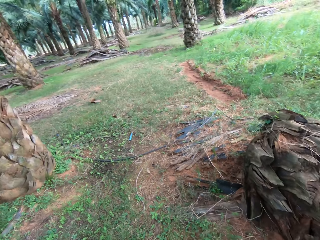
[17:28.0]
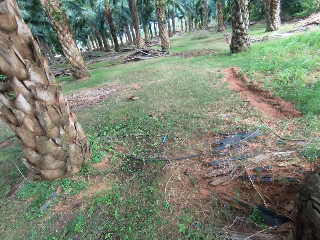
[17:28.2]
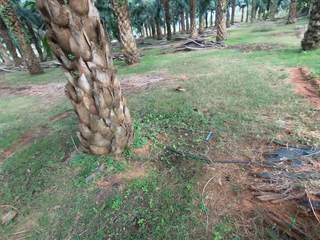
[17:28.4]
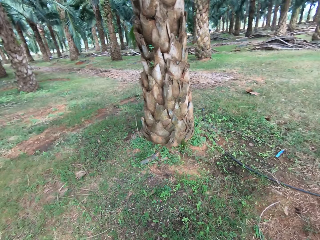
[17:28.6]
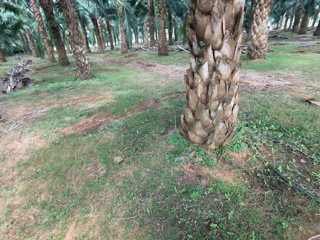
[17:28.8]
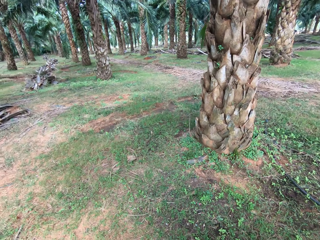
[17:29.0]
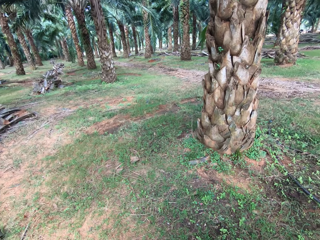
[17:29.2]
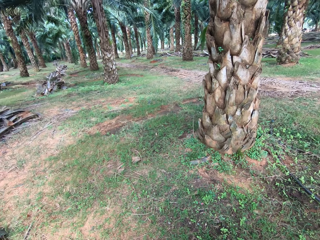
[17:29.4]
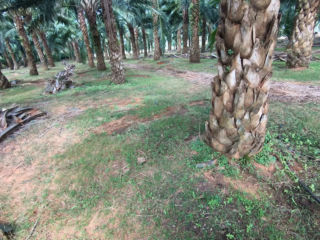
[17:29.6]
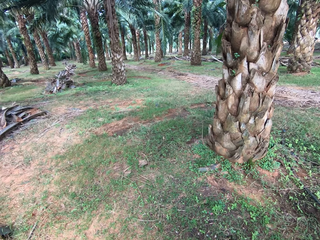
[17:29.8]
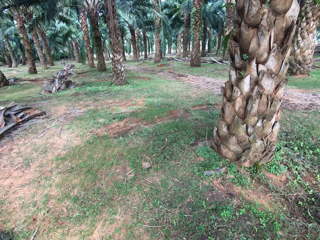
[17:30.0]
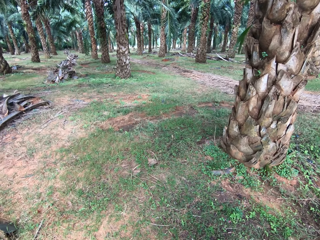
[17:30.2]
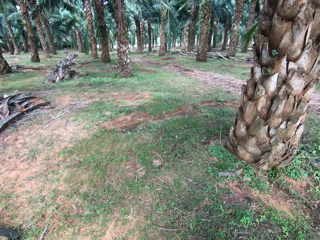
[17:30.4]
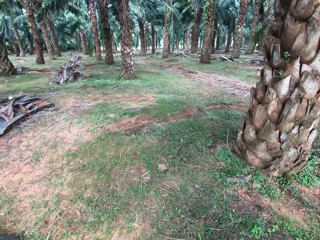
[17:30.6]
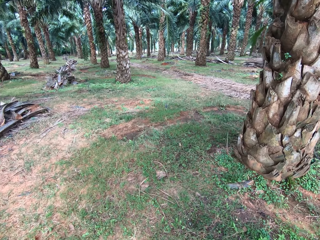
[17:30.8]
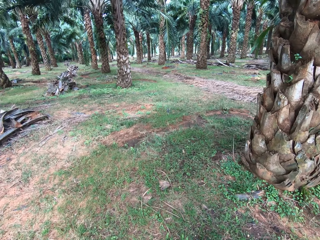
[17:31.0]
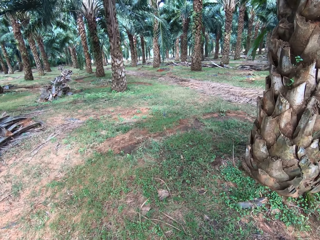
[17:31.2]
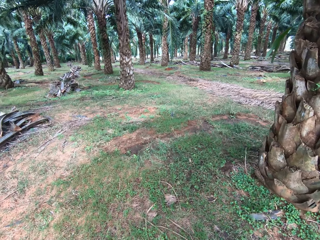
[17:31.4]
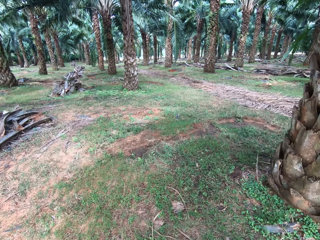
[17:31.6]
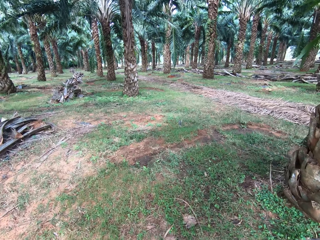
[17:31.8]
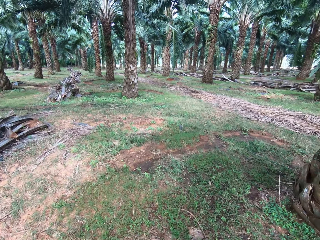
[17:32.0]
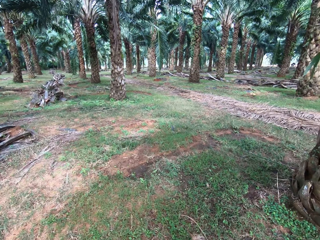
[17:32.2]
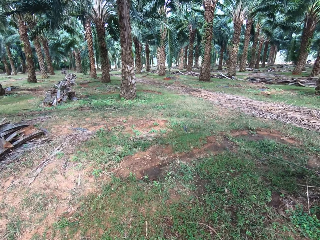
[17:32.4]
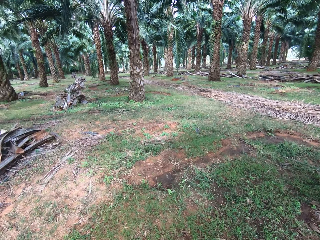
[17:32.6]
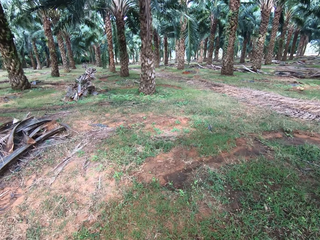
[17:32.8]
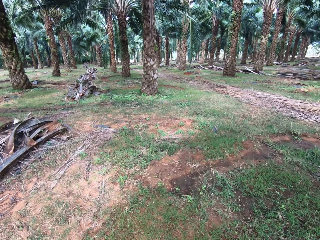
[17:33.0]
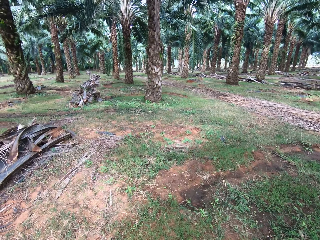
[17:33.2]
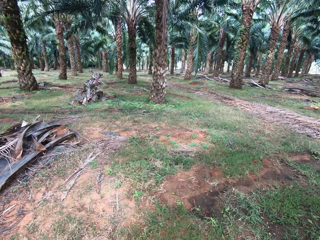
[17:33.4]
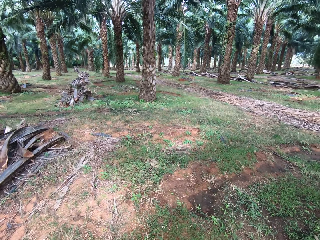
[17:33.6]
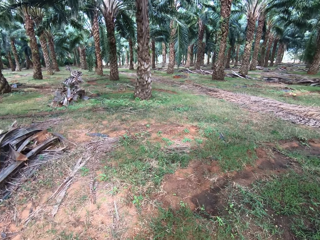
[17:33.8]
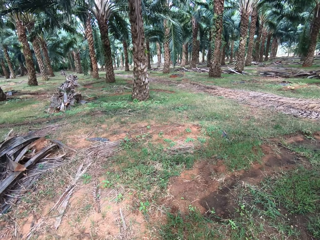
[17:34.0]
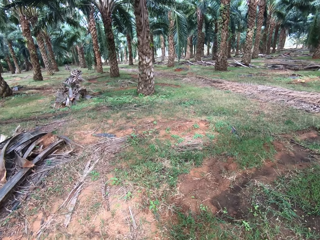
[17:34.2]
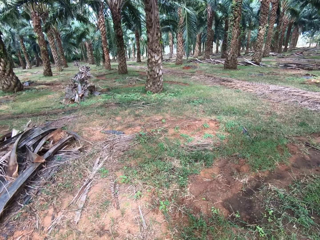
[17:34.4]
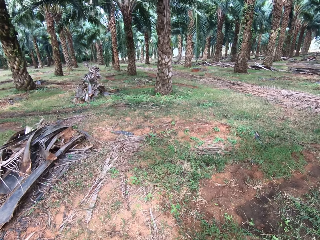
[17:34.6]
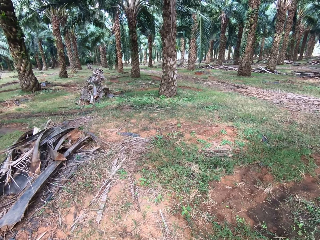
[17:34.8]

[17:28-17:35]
The camera wearer walks around.

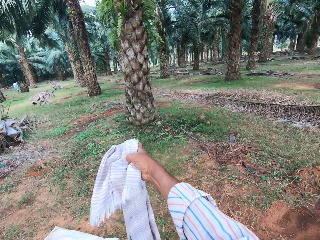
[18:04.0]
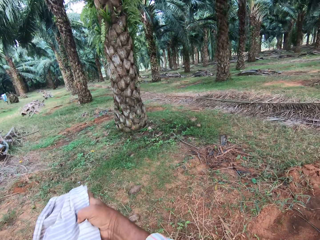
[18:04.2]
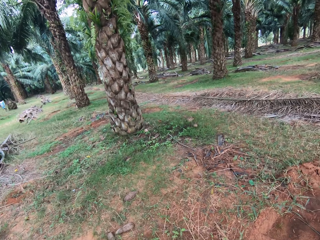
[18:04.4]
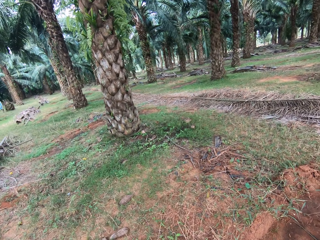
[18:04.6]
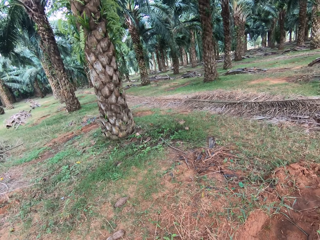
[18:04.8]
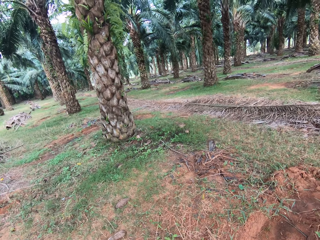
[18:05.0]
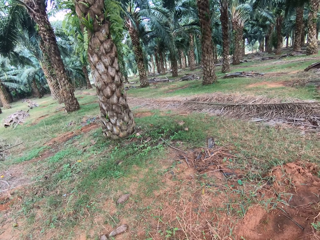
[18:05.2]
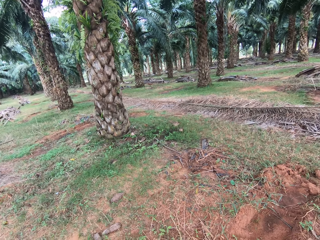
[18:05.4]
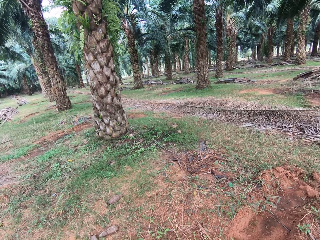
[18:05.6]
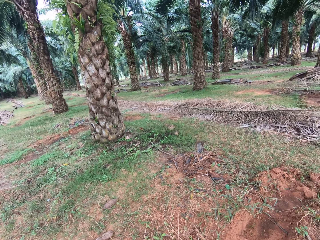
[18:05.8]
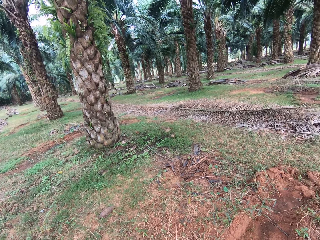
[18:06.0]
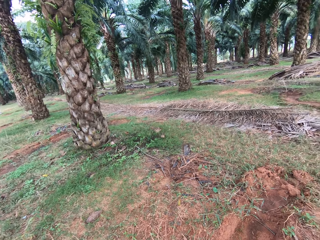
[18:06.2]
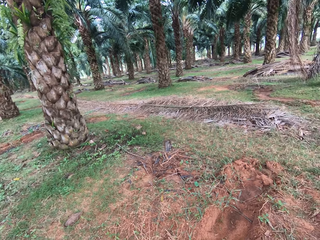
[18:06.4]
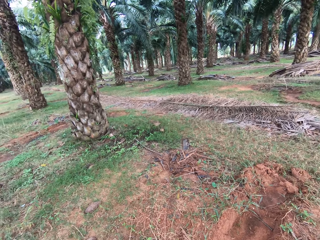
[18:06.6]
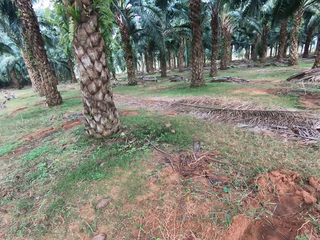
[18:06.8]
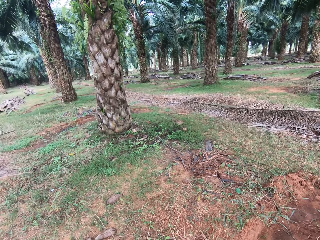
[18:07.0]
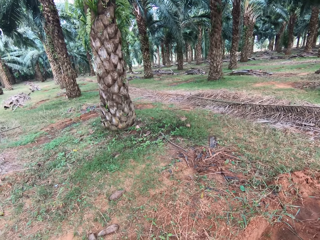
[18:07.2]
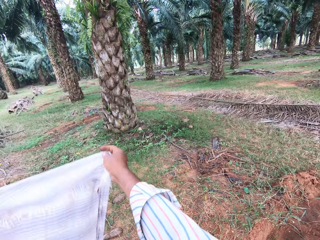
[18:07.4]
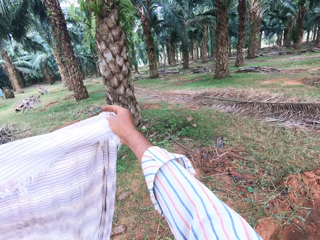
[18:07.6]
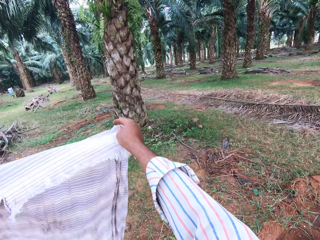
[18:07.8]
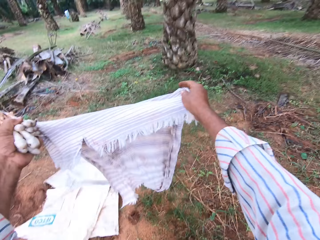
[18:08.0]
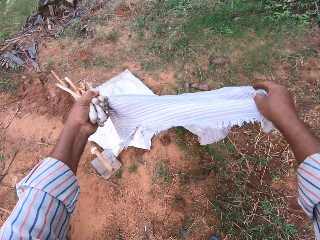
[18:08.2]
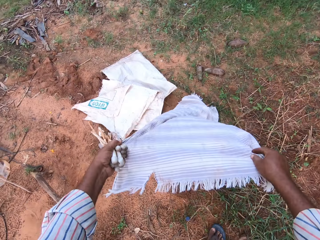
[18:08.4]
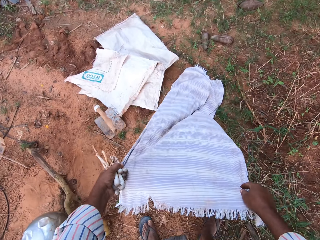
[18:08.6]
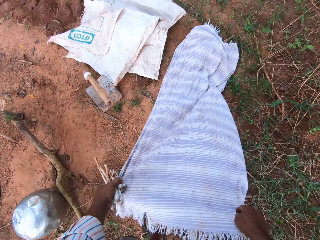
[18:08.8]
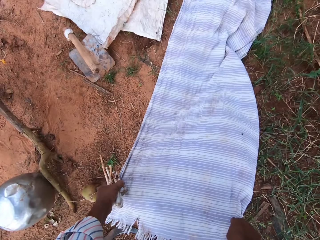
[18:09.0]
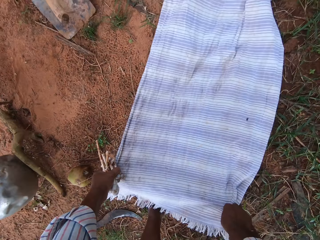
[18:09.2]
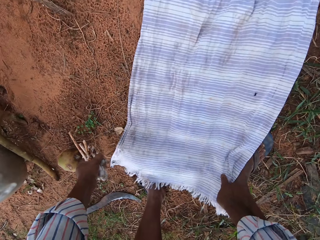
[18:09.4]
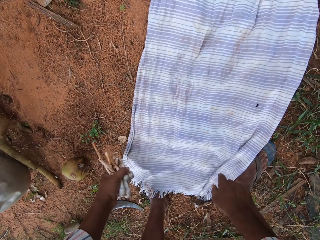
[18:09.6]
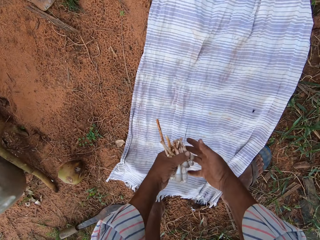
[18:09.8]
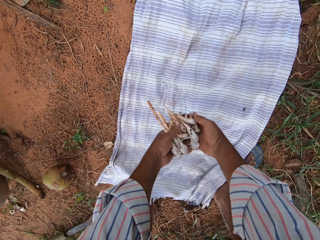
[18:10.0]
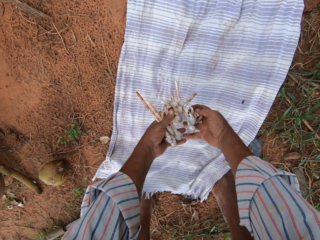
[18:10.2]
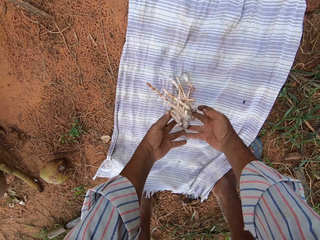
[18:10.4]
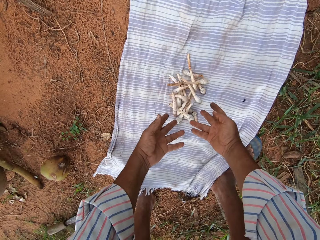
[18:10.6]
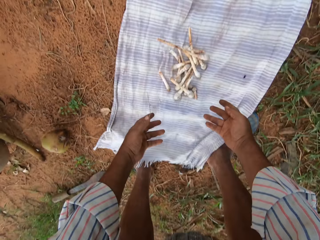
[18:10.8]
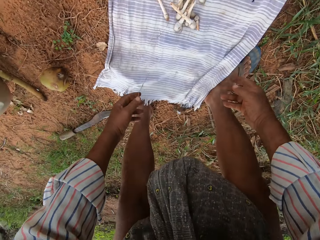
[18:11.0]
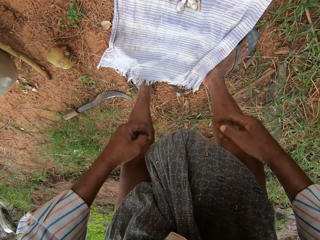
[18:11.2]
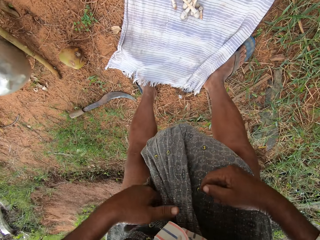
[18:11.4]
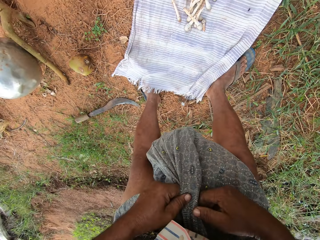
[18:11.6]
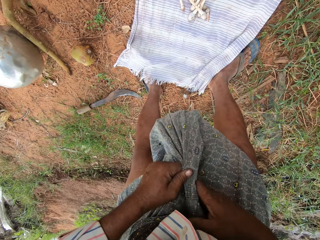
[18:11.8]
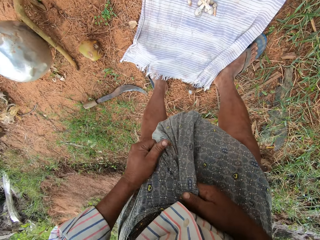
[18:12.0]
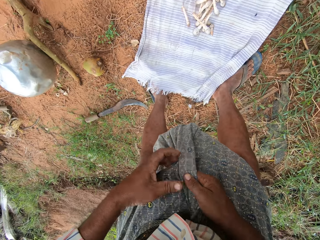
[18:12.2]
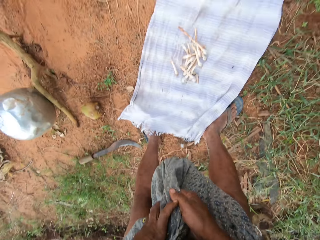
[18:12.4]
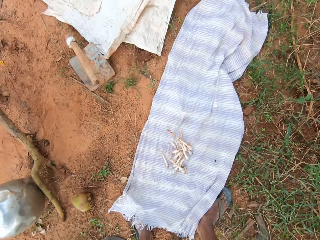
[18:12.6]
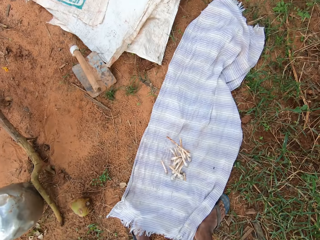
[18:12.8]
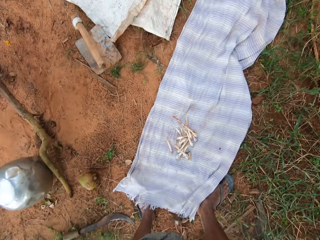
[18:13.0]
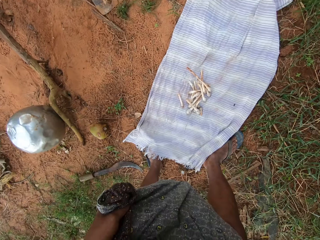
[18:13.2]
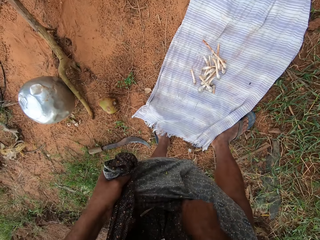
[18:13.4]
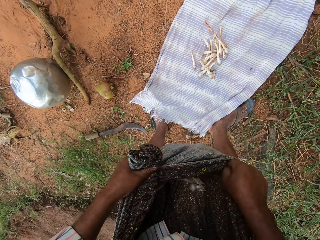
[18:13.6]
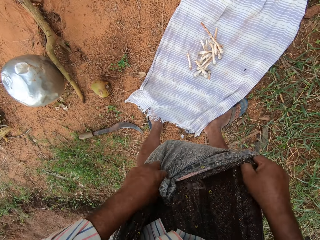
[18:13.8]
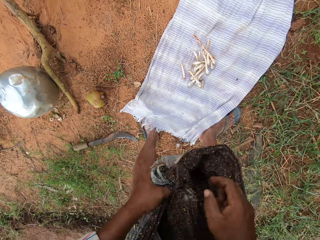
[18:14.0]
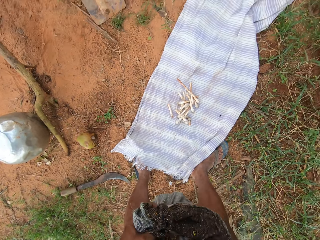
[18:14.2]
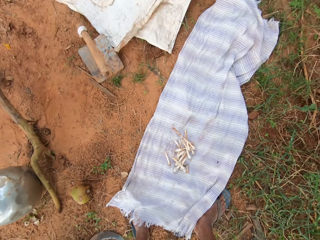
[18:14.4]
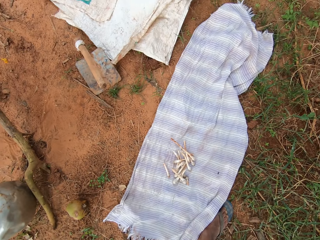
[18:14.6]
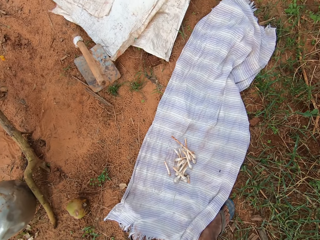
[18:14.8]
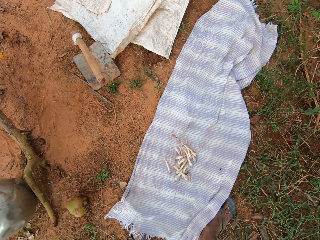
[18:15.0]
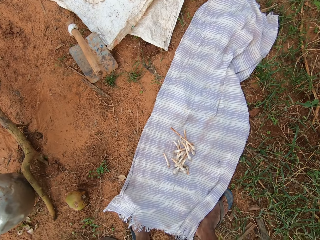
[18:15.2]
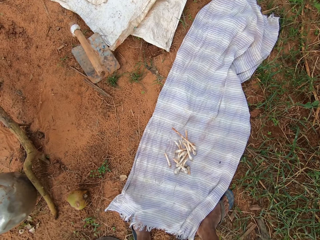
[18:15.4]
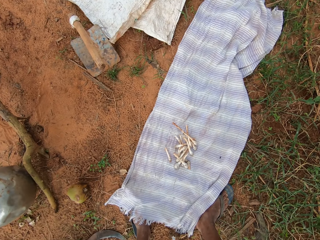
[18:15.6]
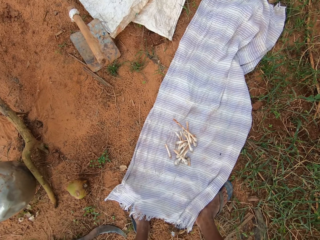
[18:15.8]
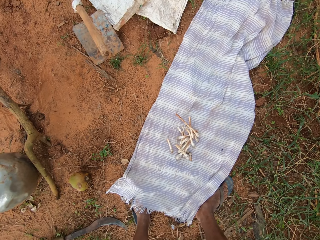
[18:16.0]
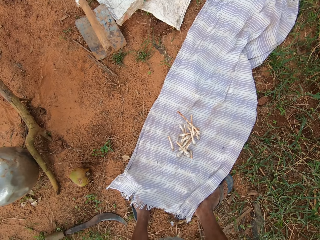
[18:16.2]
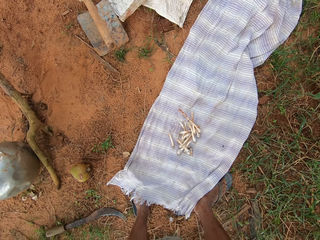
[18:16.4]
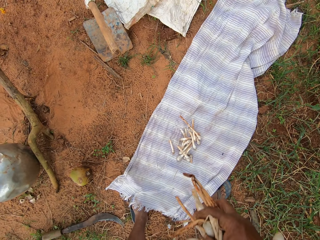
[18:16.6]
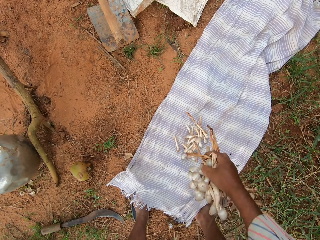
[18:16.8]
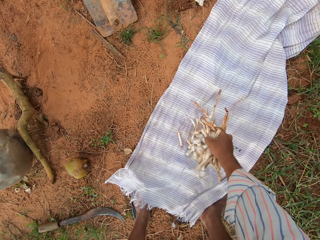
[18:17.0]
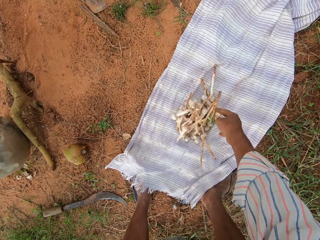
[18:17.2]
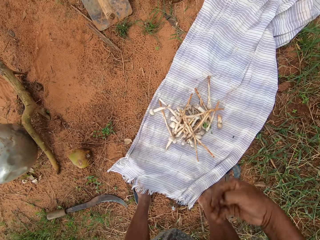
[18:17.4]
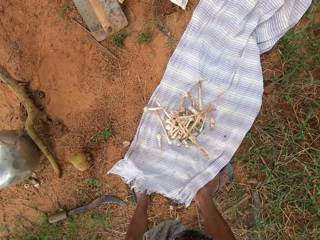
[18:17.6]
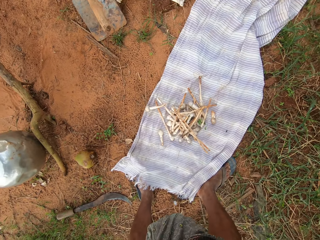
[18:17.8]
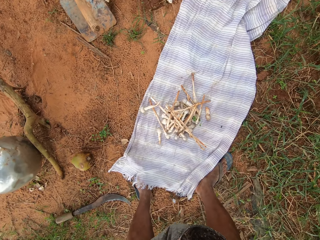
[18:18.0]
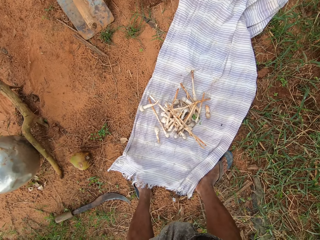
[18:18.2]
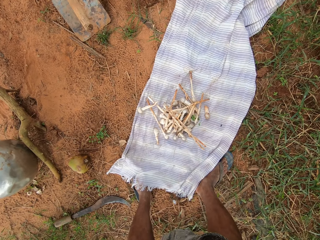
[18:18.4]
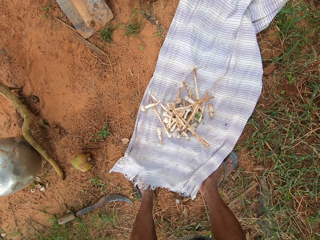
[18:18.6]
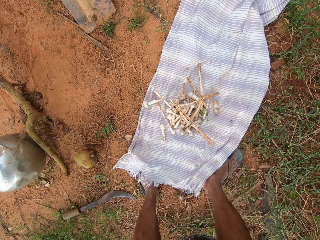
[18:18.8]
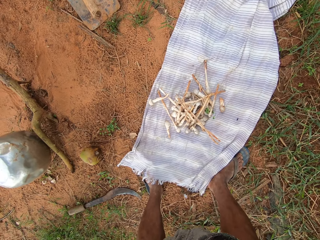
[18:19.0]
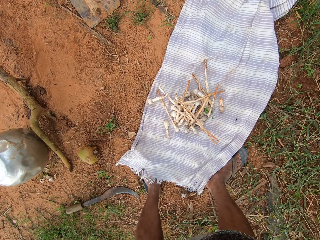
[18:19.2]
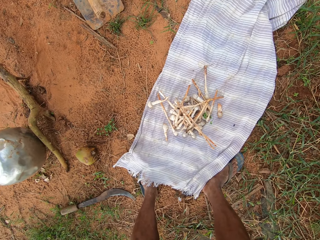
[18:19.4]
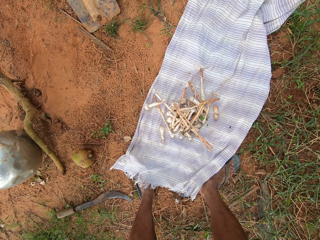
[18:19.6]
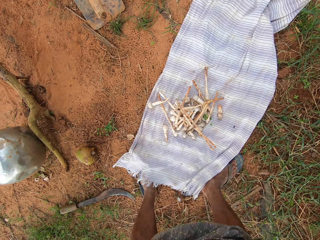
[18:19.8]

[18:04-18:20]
The camera wearer looks around. He spreads the white scarf on the floor. He drops the mushrooms on the white scarf. He moves around. He pulls his cloth and opens up the sack on his waist. He looks at the scarf. He stretches the cloth. He looks at the scarf. He drops the mushrooms on the scarf.
